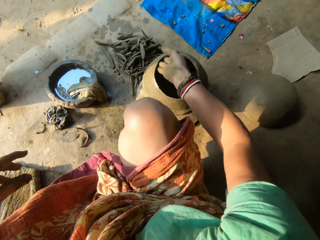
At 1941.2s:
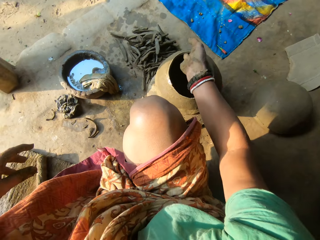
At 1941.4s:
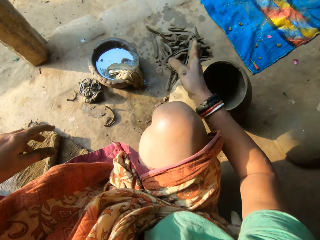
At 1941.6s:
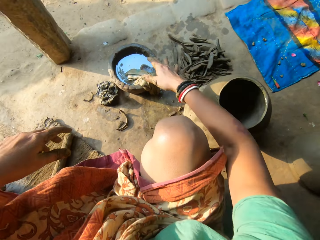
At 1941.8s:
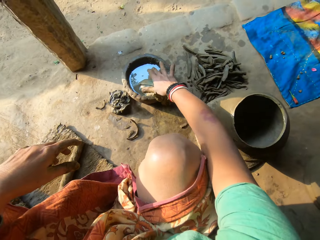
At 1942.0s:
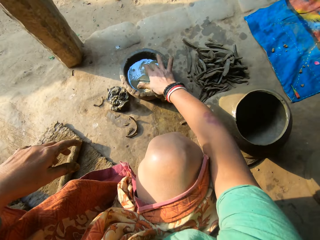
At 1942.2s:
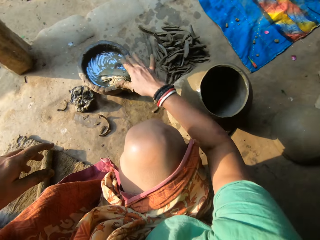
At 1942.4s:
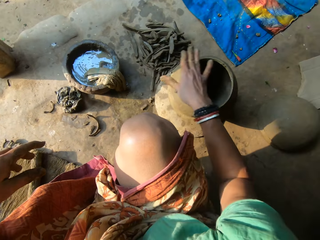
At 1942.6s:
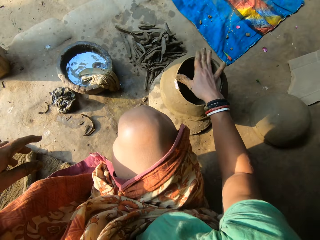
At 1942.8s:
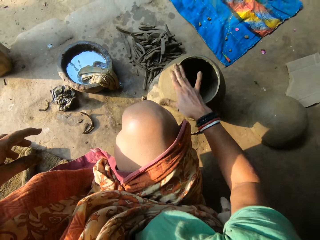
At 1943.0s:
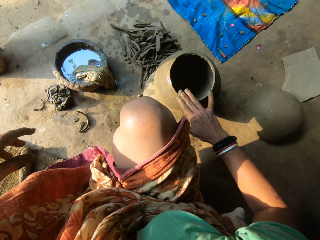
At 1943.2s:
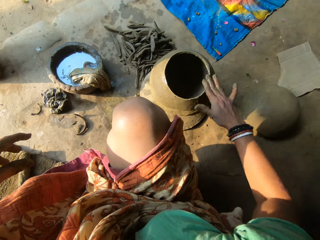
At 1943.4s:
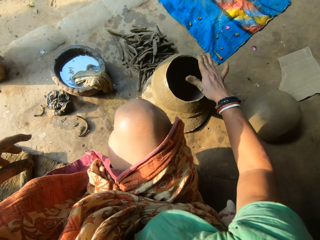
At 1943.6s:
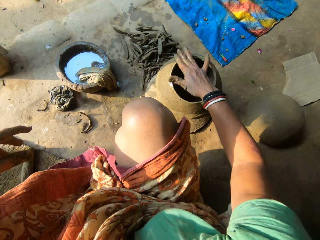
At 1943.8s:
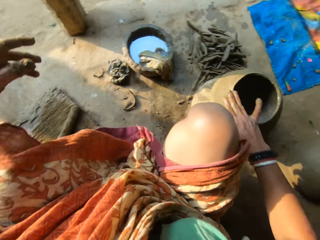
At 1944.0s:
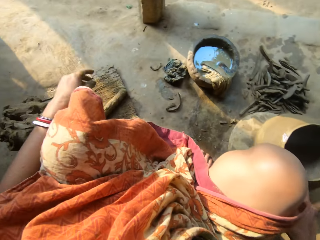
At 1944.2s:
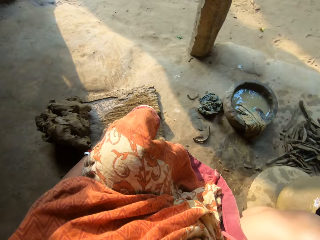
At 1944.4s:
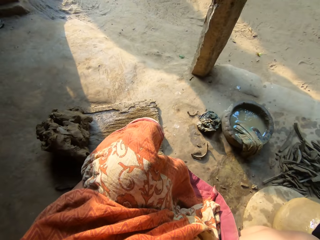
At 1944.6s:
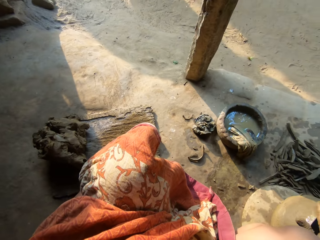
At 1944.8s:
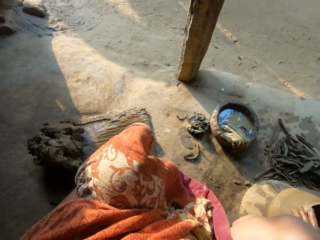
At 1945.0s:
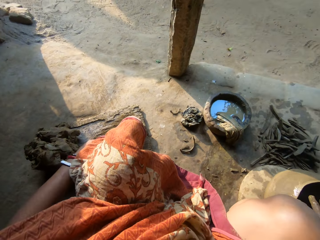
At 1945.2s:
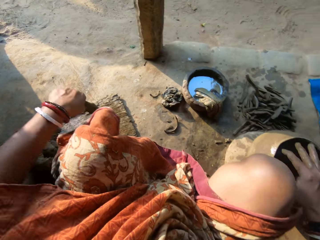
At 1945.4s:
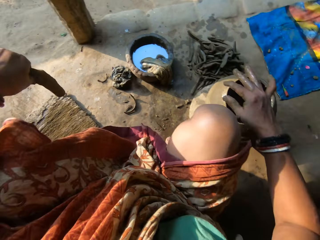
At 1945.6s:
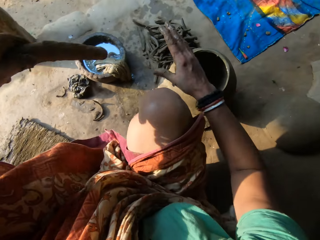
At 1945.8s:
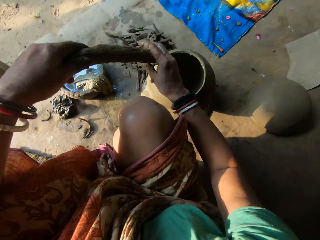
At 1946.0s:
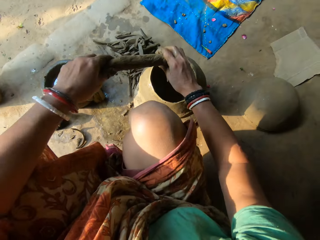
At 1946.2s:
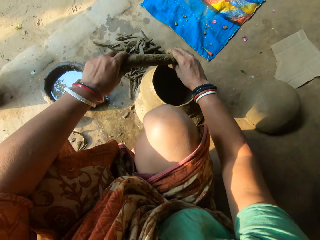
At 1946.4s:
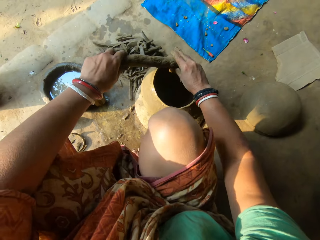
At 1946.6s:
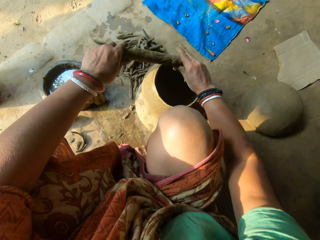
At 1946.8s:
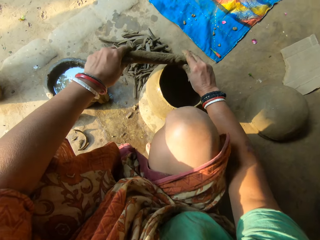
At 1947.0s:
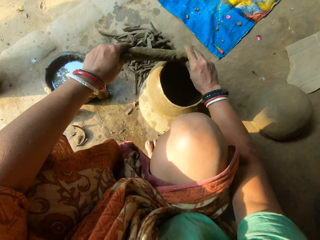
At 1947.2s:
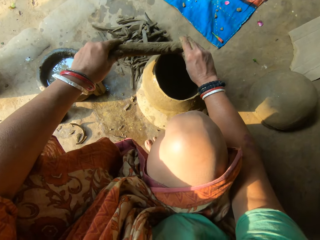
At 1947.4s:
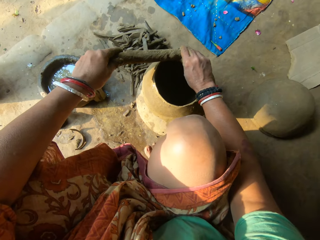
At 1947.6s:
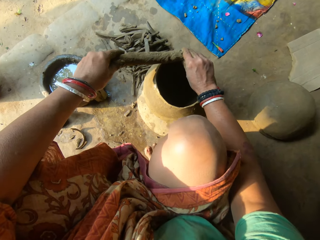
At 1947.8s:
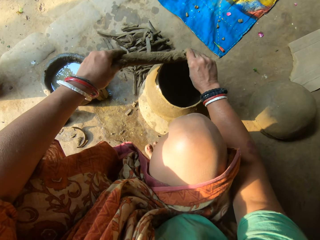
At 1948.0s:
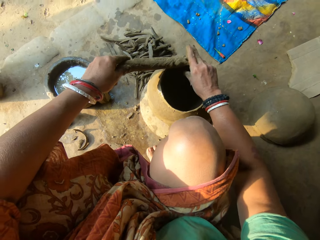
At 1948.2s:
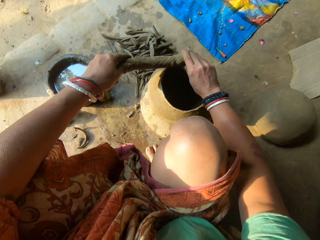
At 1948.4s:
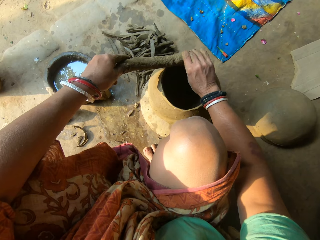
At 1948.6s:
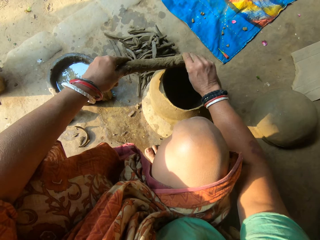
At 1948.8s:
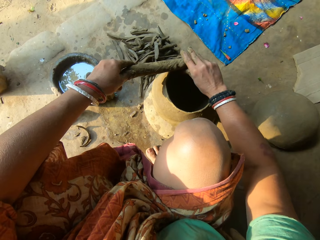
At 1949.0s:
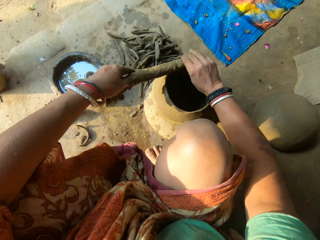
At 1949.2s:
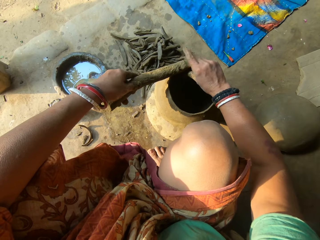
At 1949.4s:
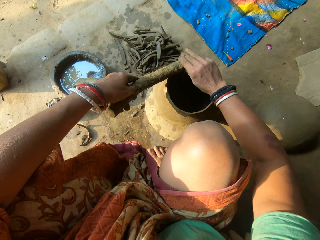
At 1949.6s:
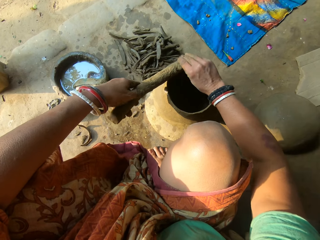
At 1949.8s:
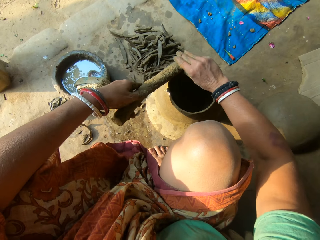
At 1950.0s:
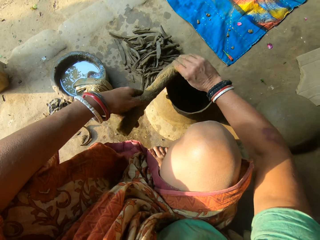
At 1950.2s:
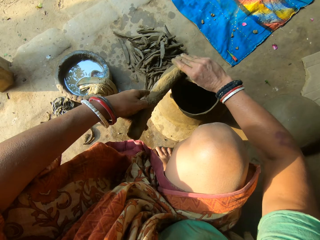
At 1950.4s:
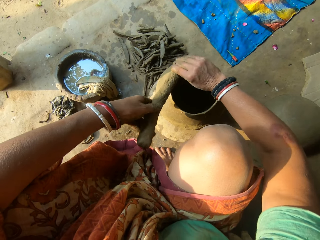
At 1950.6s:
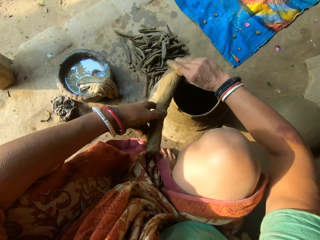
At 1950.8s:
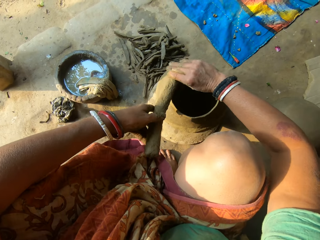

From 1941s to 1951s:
The camera wearer dips her right hand inside the water. She applies the water at the clay pot and cleans the edge of the ceramic clay with her right hand. She picks up the clay. She holds the clay with her left hand. She places the clay on the edge of the ceramic clay with both hands. She sticks the clay in the clay pot.

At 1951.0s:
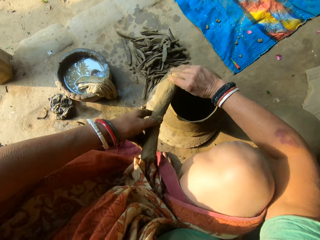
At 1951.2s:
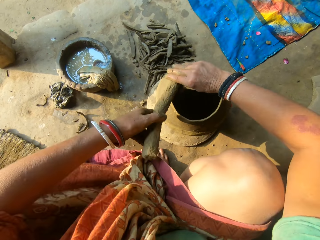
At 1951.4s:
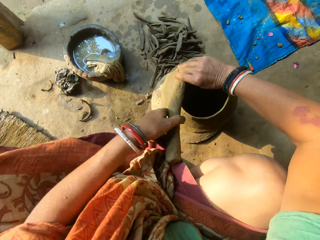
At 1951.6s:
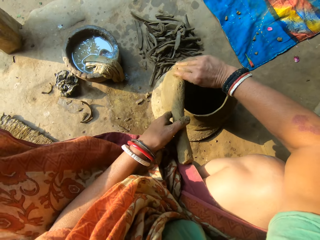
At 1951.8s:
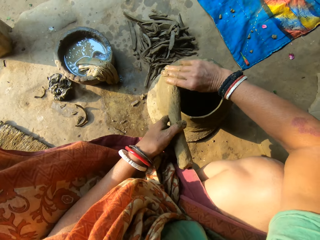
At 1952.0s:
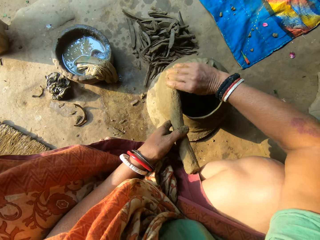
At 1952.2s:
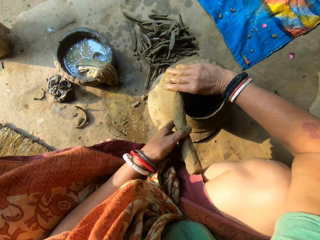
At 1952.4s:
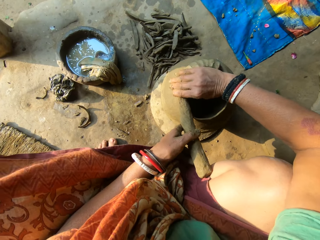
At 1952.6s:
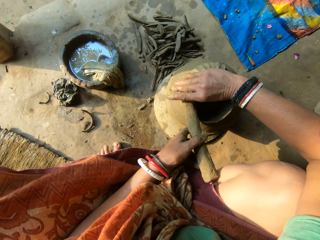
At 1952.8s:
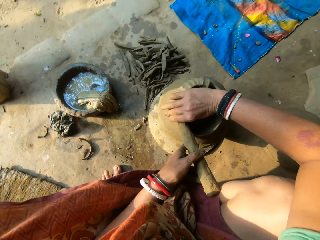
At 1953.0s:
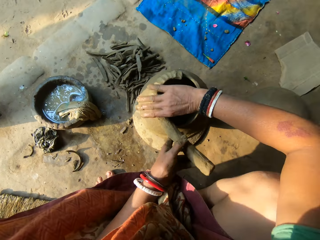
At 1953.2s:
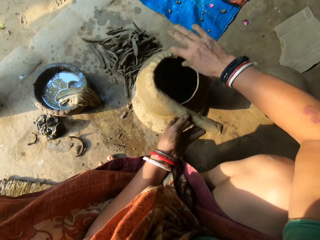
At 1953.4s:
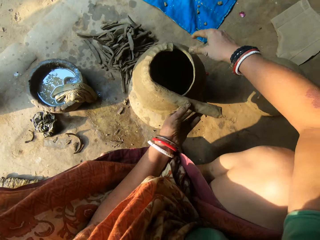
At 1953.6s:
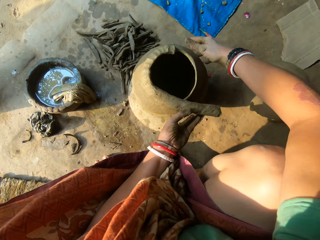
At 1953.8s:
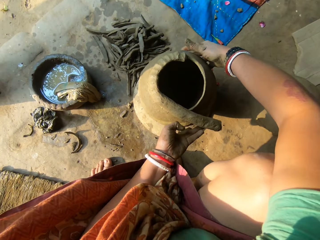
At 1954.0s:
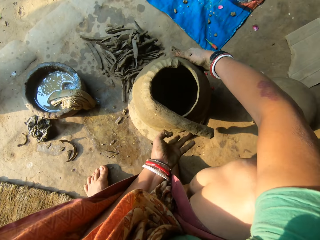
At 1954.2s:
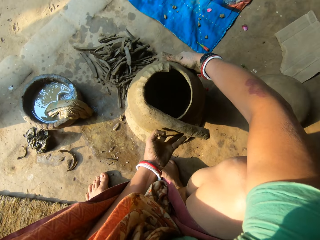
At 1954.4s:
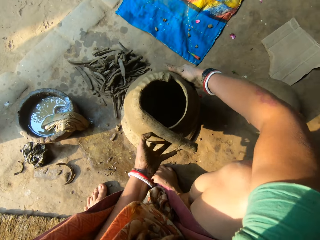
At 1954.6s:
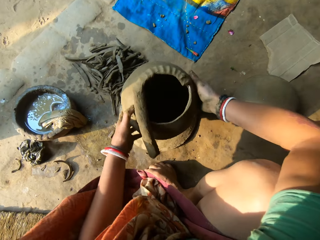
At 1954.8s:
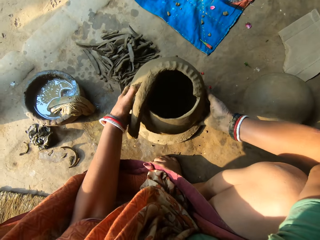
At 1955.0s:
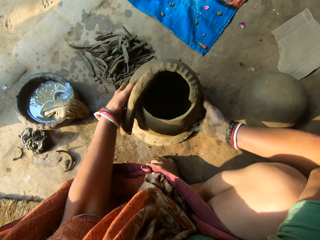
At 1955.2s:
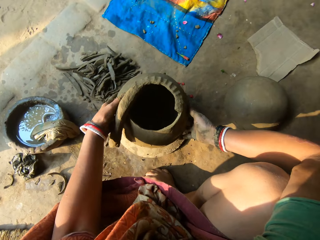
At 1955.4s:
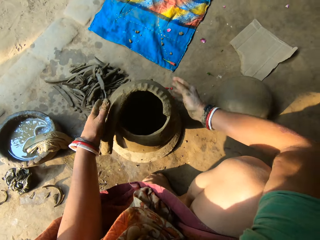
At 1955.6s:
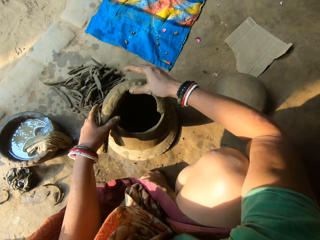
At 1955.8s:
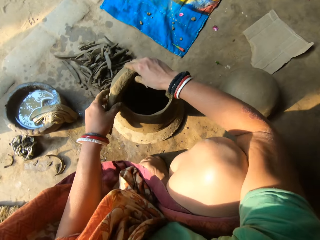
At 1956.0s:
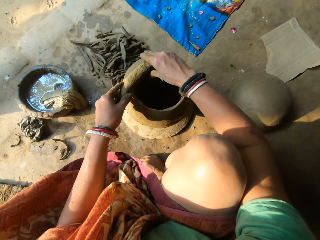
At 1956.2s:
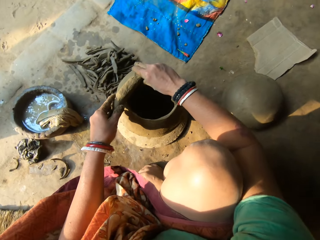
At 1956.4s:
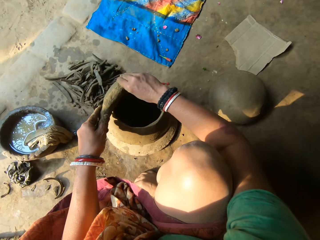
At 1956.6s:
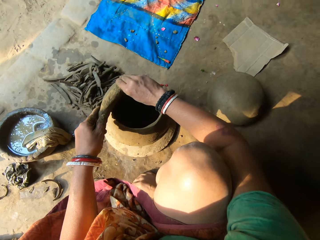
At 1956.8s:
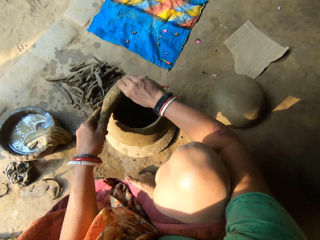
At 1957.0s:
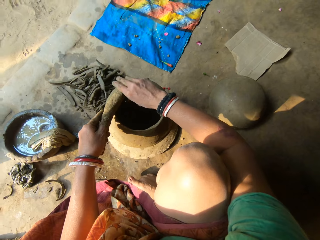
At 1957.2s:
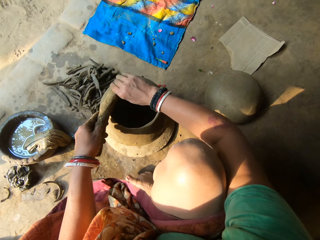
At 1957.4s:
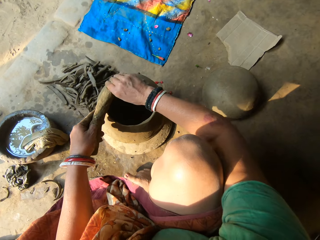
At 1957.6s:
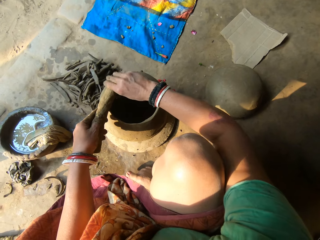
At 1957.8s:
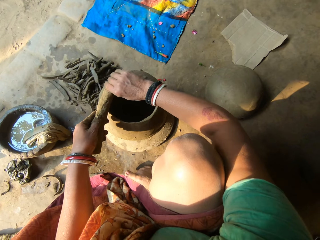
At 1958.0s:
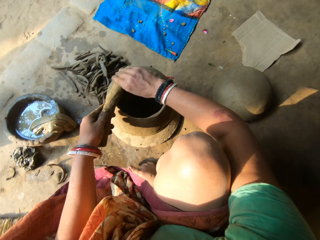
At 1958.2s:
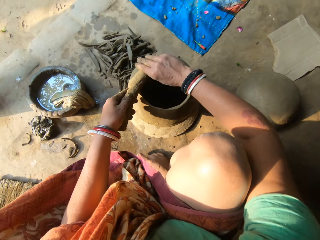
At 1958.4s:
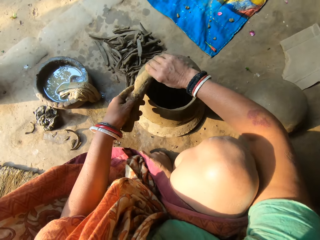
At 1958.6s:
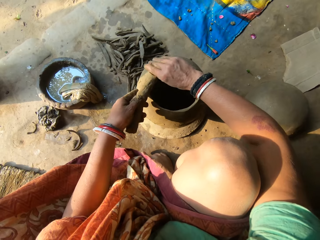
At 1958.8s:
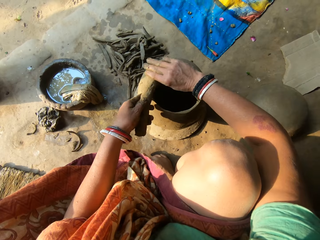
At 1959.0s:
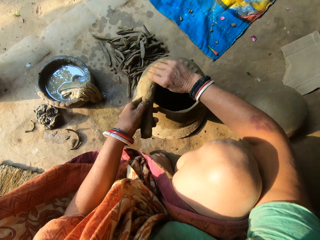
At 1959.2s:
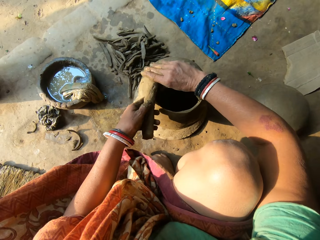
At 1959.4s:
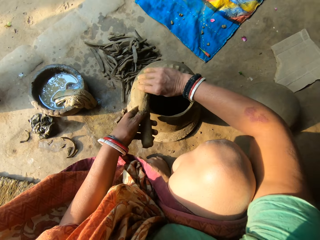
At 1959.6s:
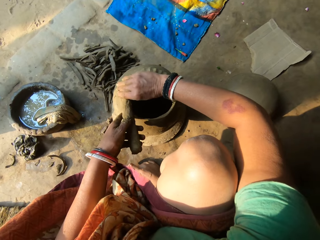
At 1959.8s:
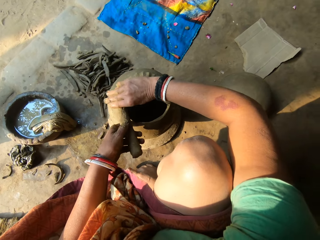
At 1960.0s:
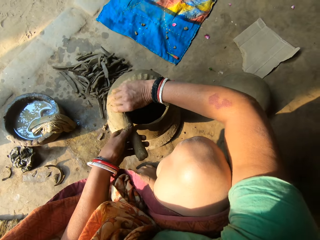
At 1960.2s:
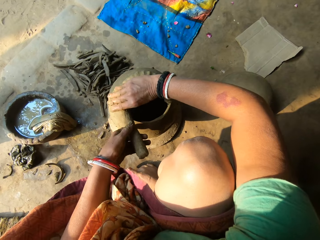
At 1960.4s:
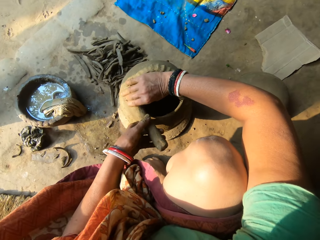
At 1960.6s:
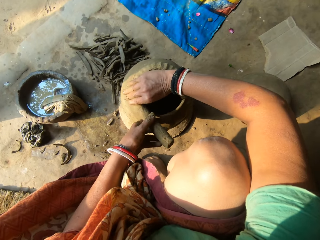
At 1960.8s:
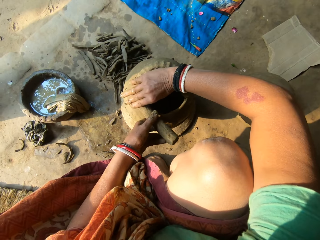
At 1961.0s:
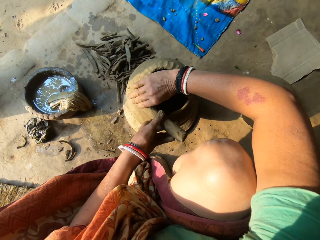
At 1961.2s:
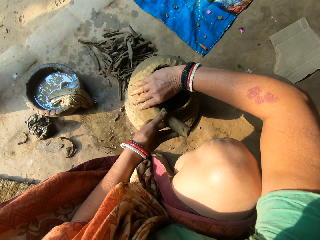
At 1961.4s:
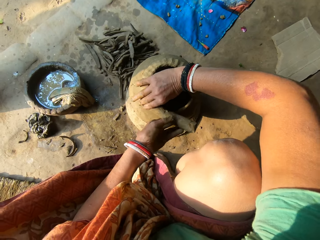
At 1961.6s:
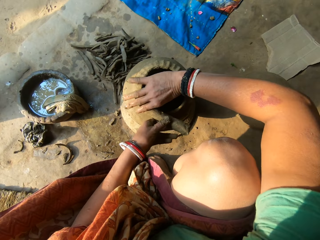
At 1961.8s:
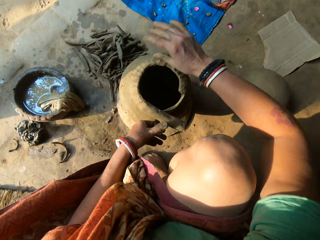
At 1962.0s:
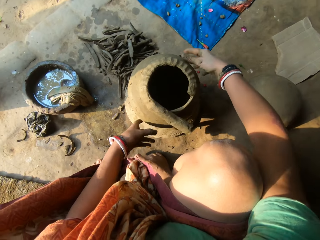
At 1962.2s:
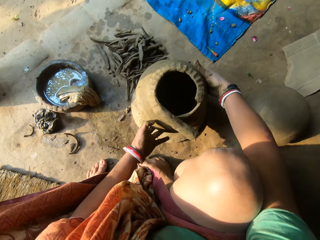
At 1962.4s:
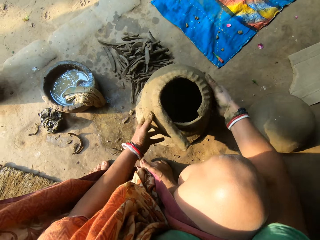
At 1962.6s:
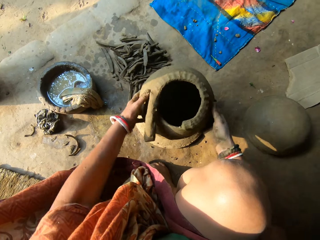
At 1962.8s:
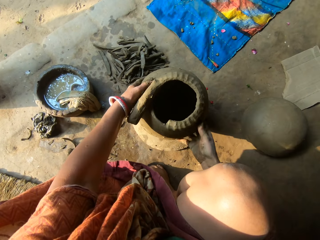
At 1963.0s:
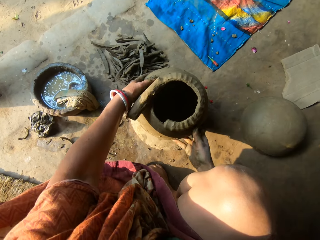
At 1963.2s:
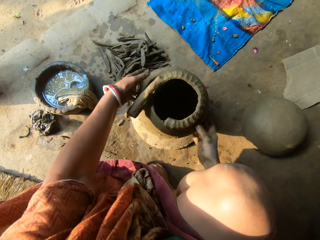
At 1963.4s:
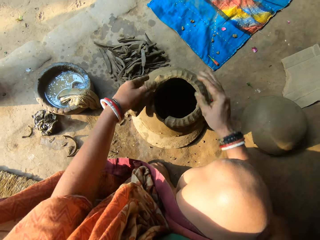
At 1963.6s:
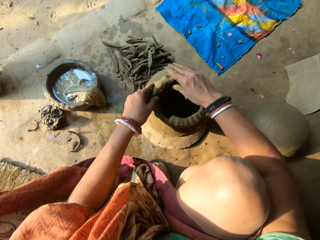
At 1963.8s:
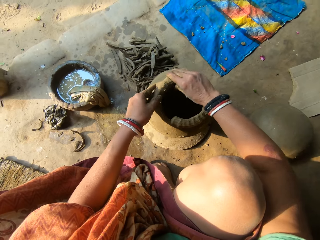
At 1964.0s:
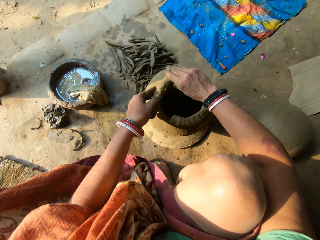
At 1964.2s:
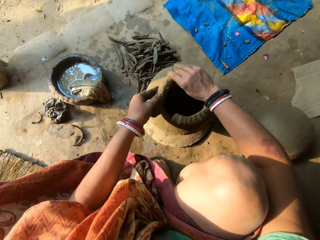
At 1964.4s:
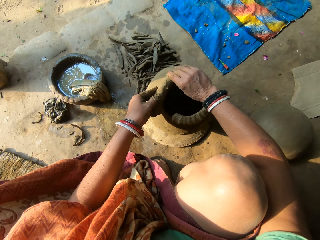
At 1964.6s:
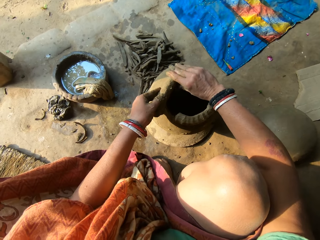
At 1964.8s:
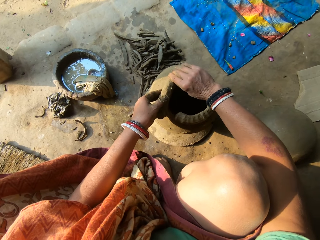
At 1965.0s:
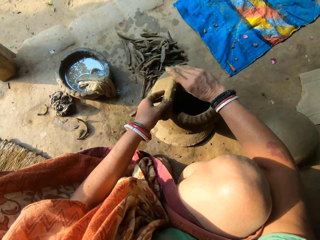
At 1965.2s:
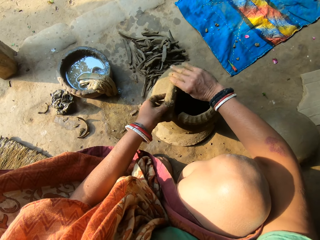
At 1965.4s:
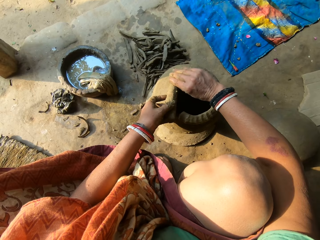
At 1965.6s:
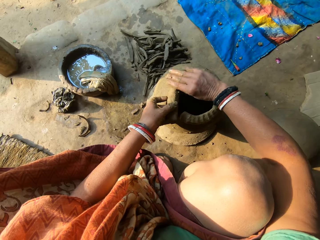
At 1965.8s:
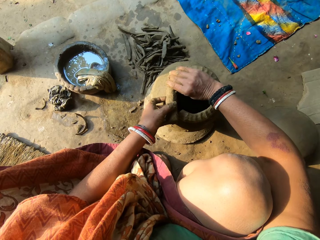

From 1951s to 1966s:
The camera wearer unhands the clay. They rotate the ceramic clay. They hold the clay. They stick the clay in the clay pot. They place the clay on the edge of the ceramic clay with both hands. They unhand the clay. They rotate the ceramic clay. They hold the clay. They stick the clay in the clay pot. They place the clay on the edge of the ceramic clay with both hands.
